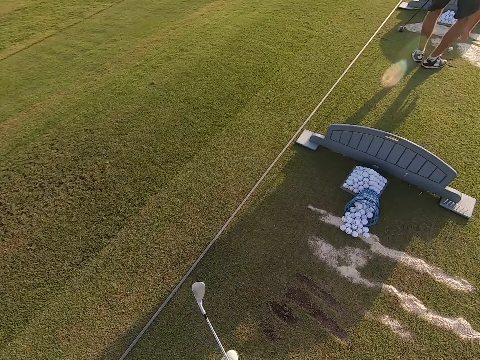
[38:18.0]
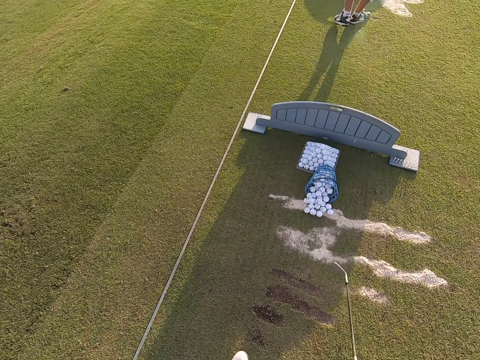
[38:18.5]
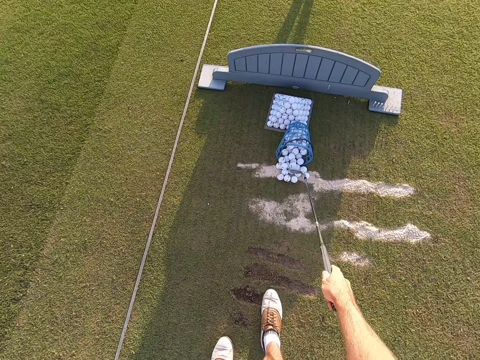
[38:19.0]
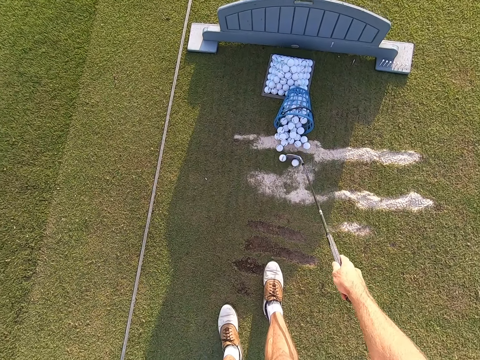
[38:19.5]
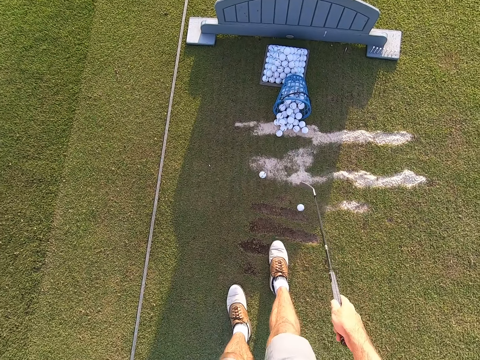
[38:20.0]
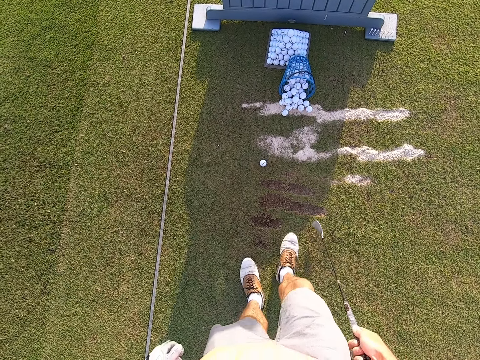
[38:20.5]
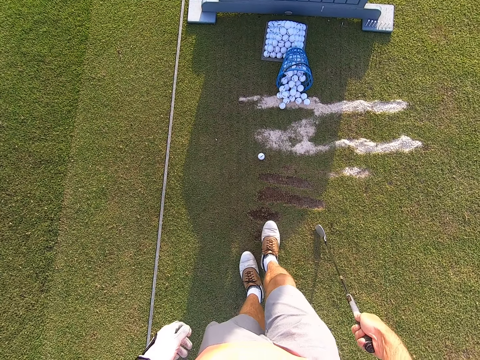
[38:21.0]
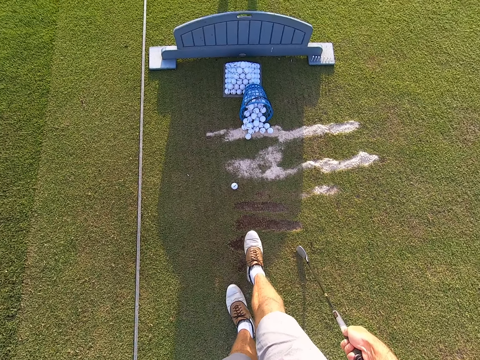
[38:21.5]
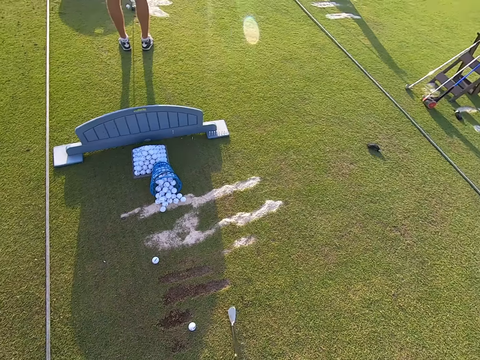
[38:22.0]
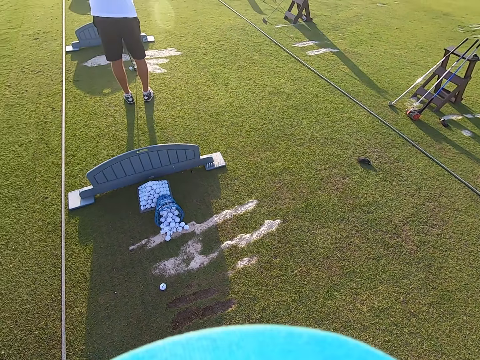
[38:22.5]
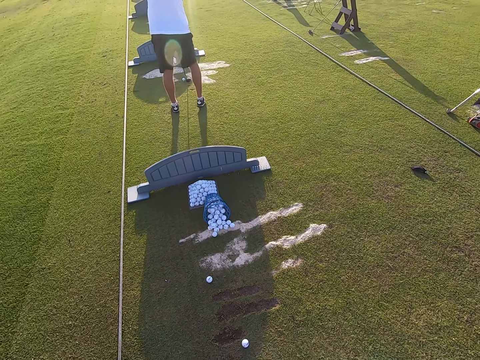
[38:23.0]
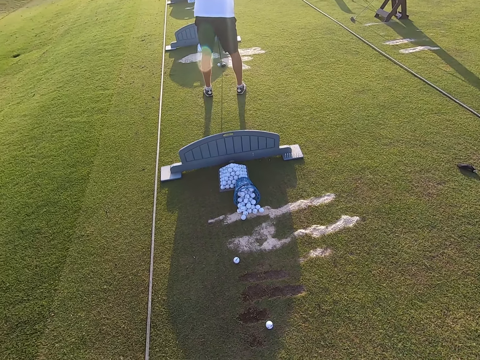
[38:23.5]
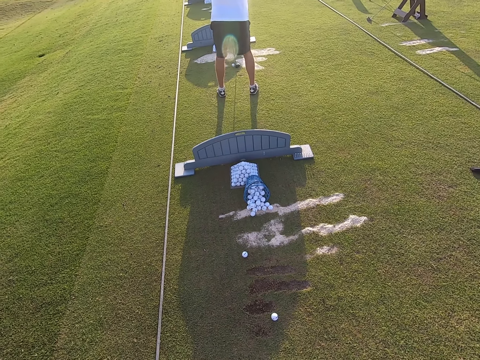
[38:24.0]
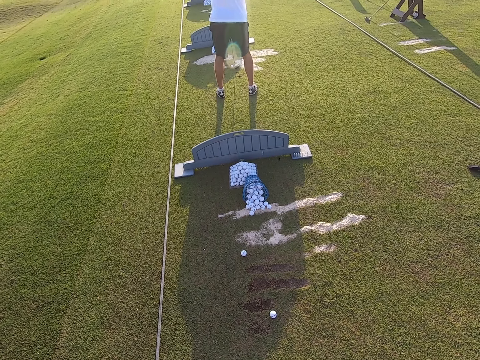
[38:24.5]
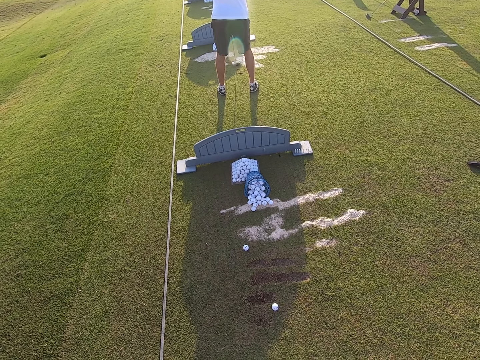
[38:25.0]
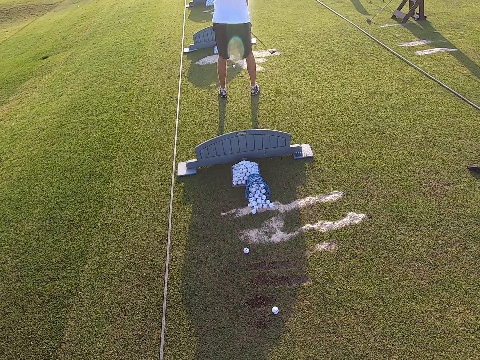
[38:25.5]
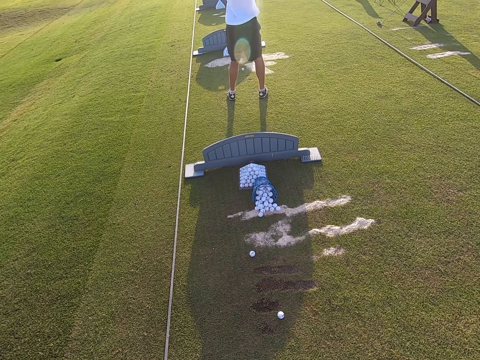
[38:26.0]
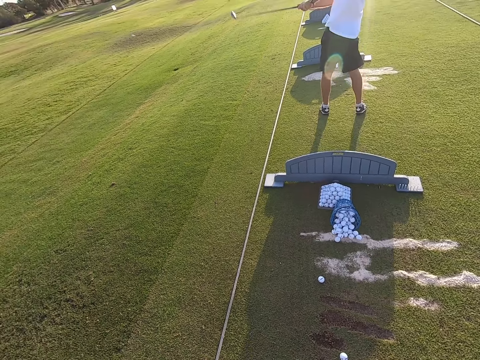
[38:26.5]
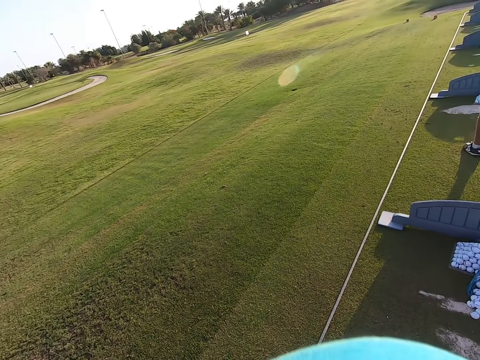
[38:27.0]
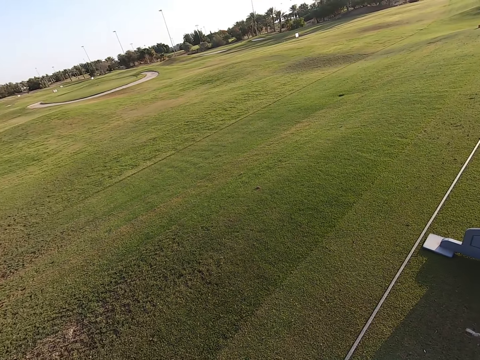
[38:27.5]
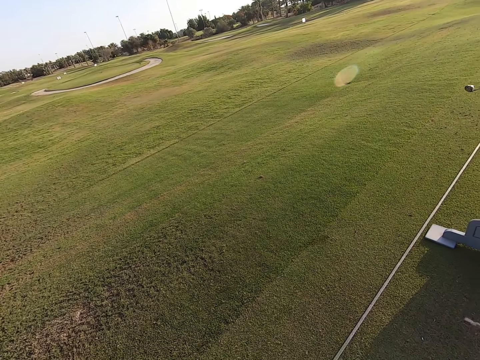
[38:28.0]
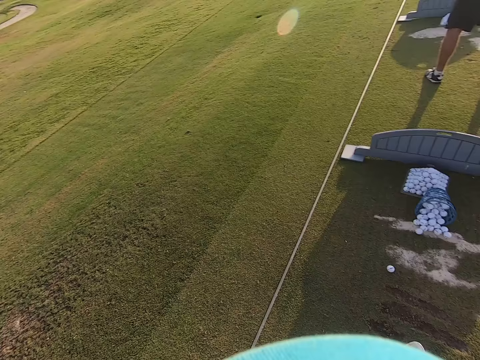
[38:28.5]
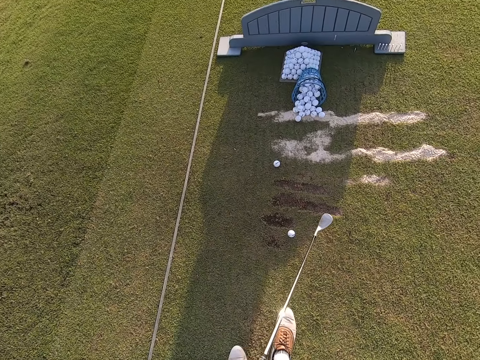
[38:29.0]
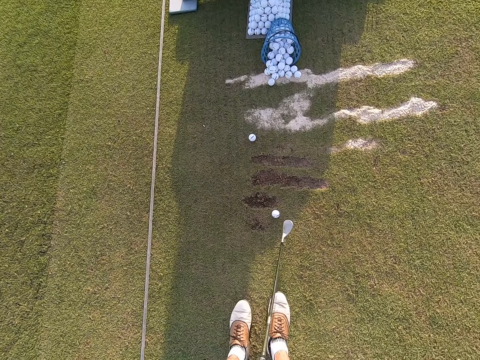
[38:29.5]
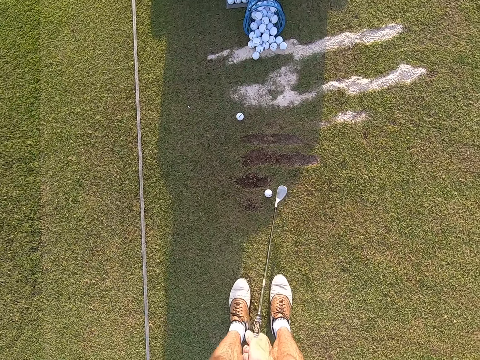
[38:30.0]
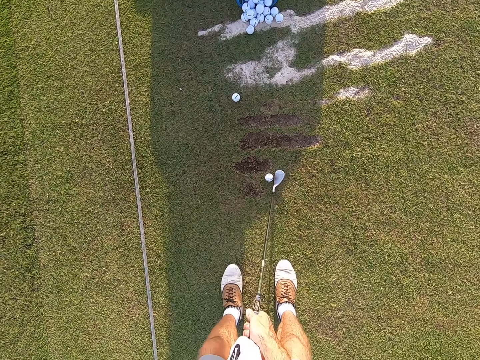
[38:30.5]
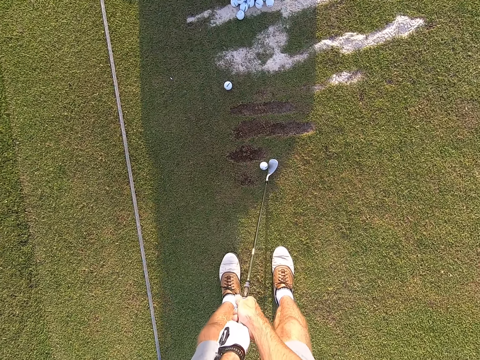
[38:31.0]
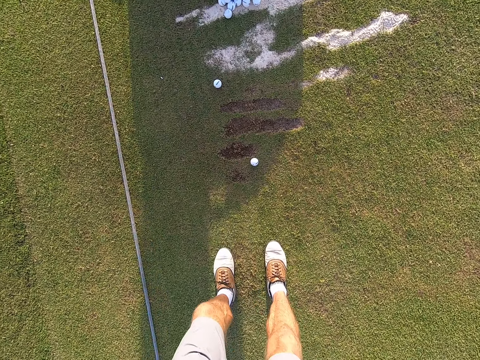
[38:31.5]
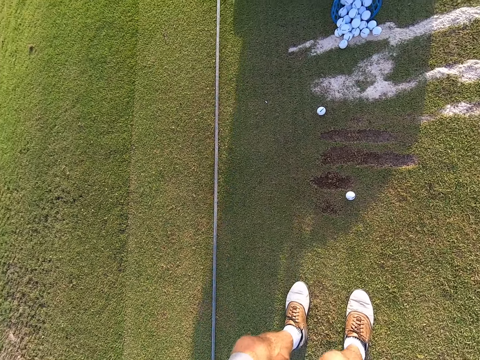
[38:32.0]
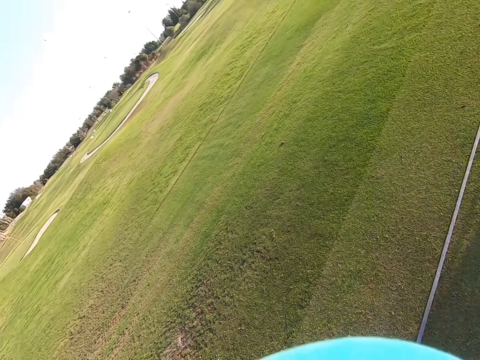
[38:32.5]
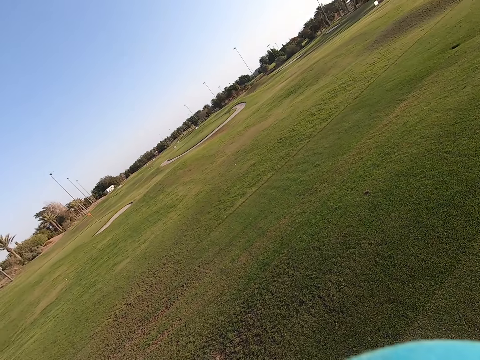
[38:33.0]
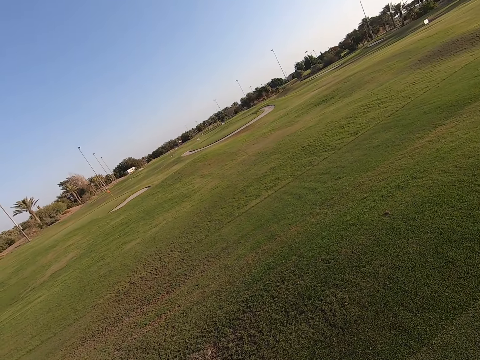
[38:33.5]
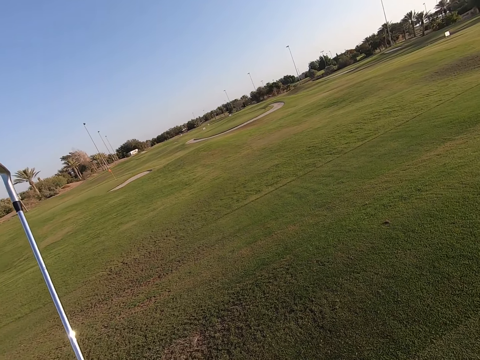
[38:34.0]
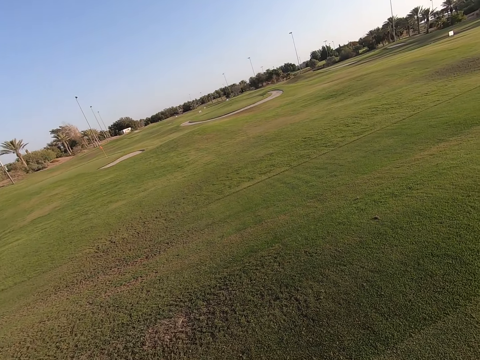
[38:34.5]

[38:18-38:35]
The camera wearer looks around the field. A person moves the legs. The camera wearer picks up the golf ball with a golf stick on the ground. They roll the golf ball with feet on the ground. They look around the field. They walk around. They look around the field. They move the legs. They use the golf club to kick the golf. They play the game.

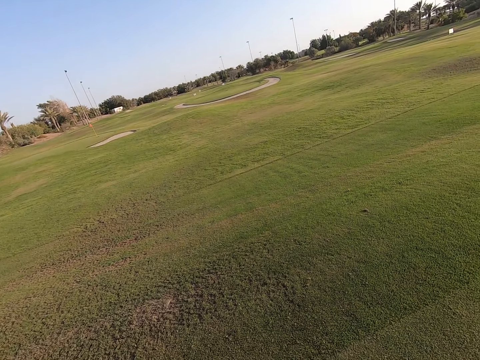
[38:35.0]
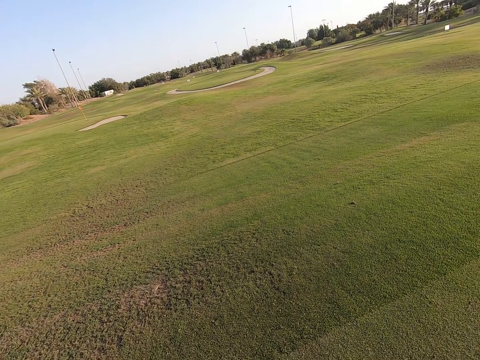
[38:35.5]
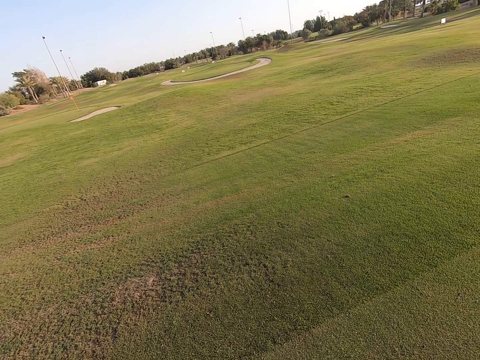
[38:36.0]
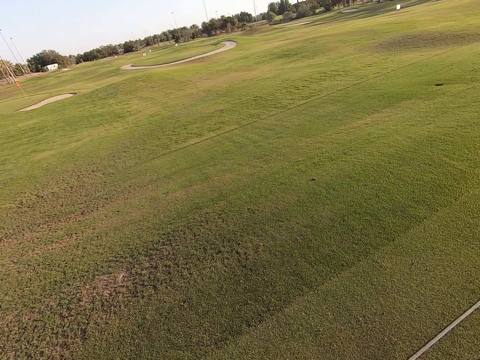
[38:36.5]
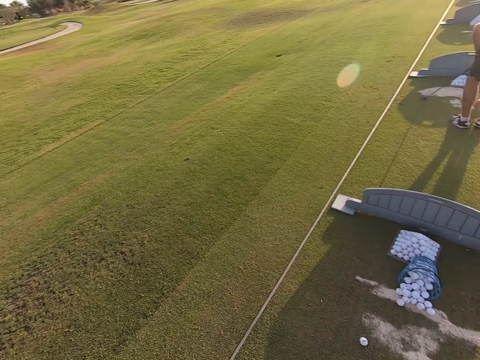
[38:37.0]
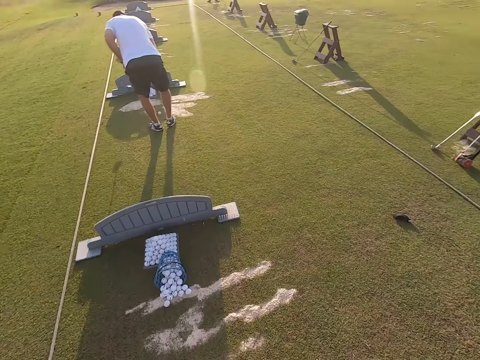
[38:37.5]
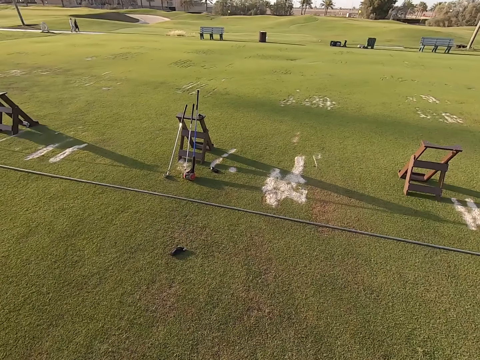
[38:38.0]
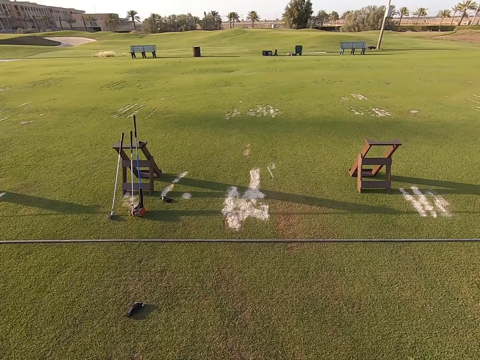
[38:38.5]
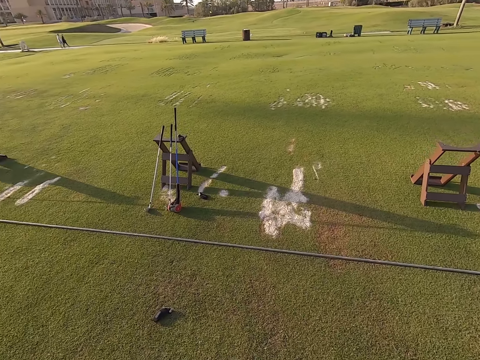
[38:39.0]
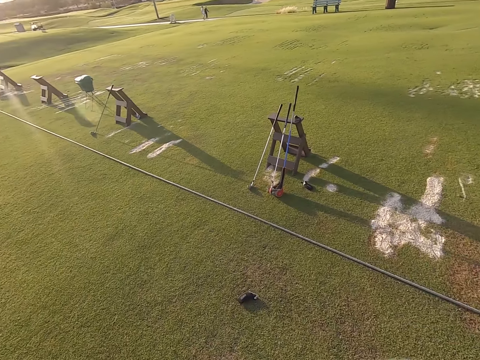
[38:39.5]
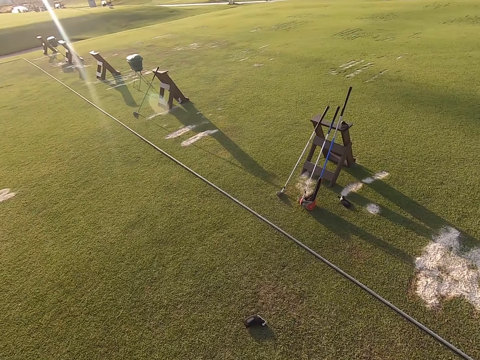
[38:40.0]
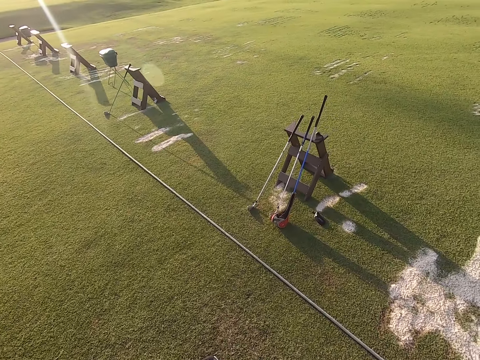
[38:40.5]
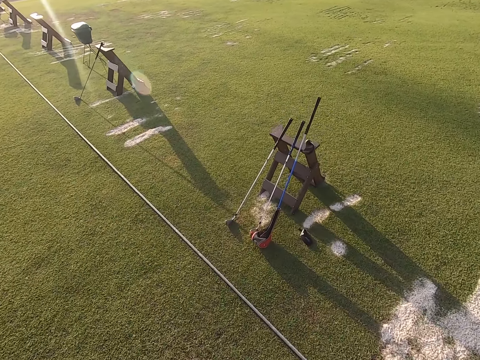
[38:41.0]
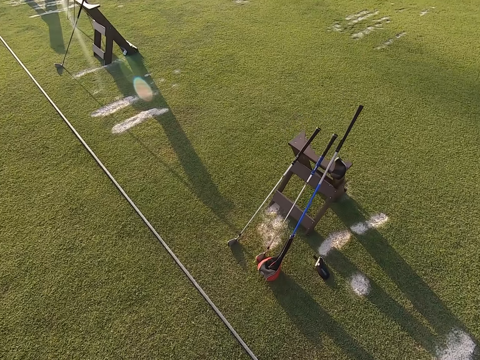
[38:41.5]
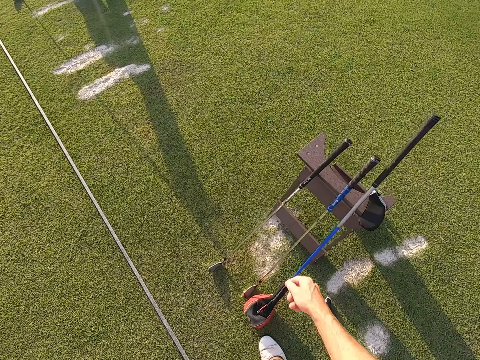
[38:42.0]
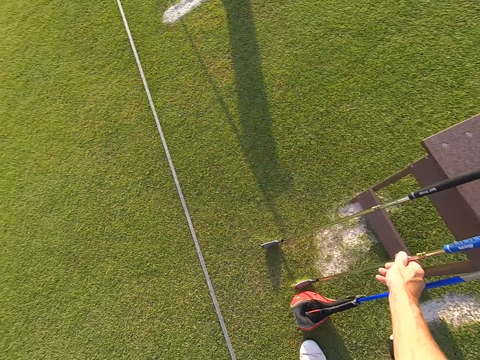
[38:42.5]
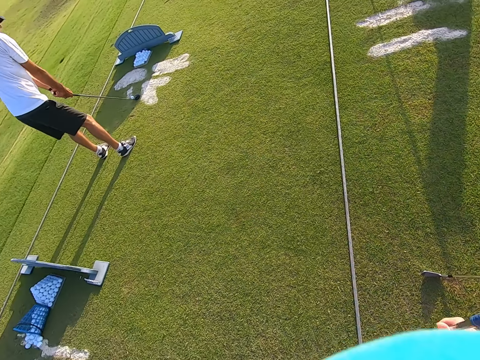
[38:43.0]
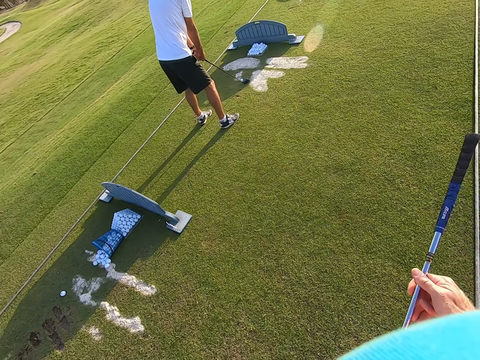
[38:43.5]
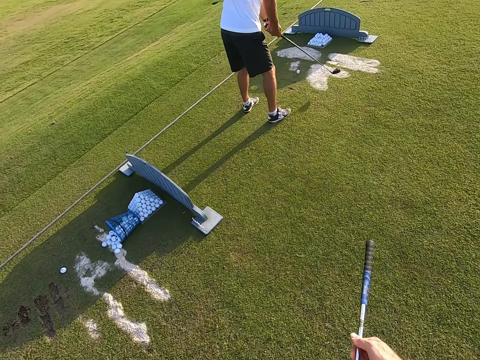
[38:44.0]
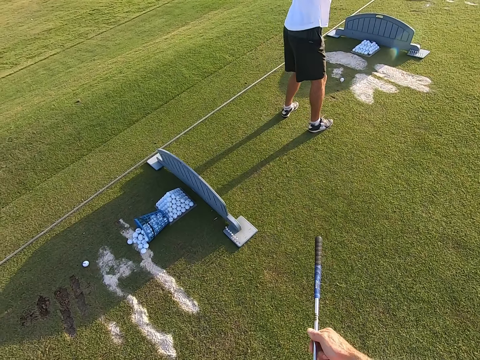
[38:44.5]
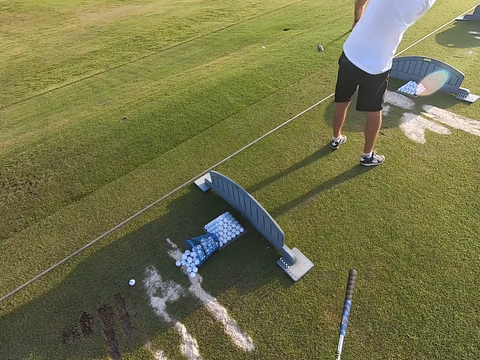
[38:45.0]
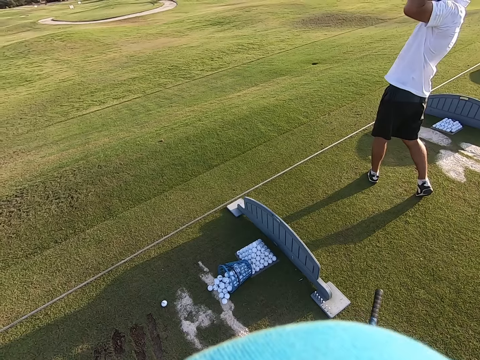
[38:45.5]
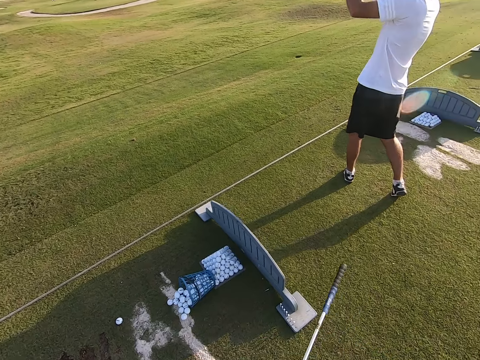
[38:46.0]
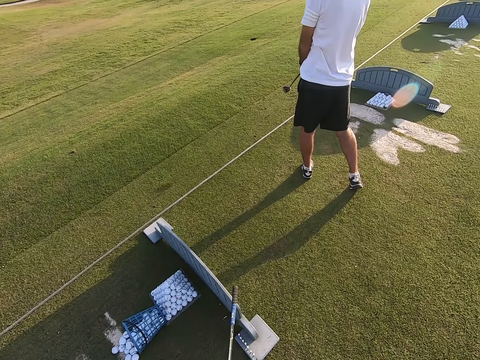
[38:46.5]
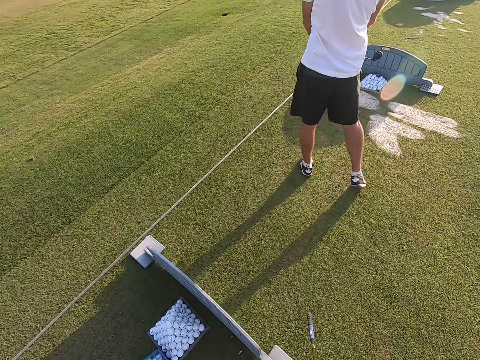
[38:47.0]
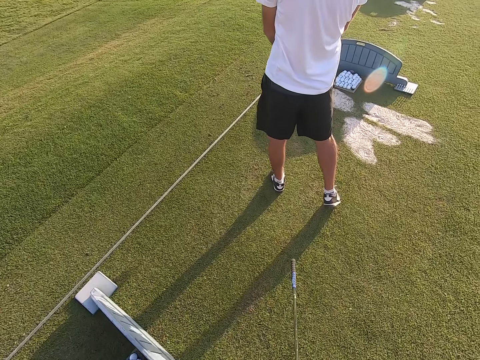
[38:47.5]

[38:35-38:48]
The camera wearer looks around the field. They walk around. They pick up the golf stick. They walk around. A person plays the game.
